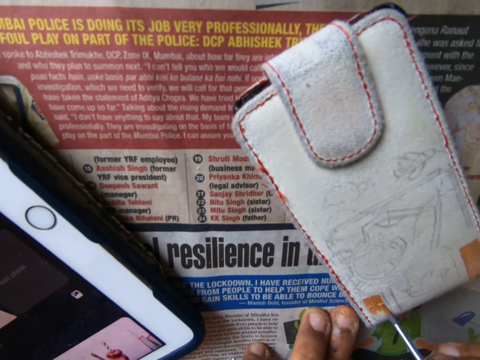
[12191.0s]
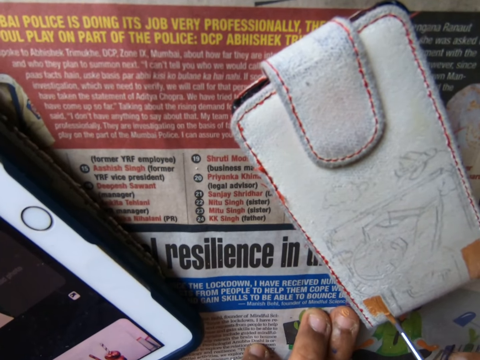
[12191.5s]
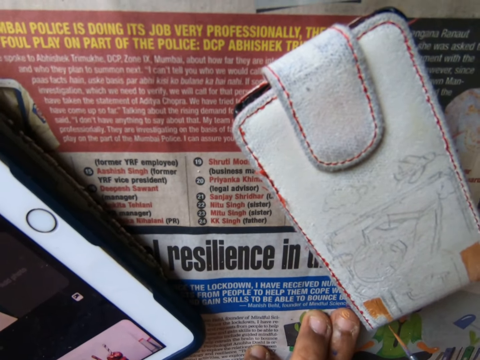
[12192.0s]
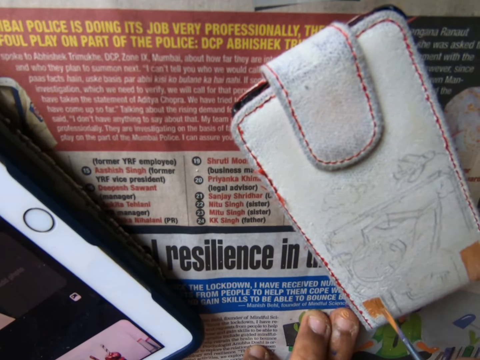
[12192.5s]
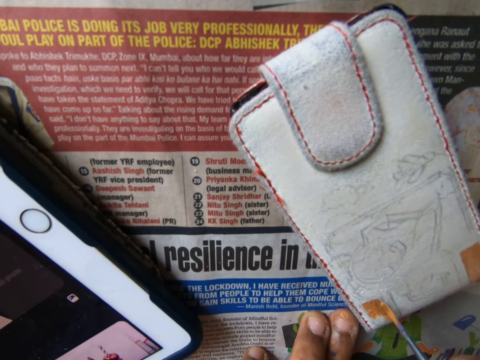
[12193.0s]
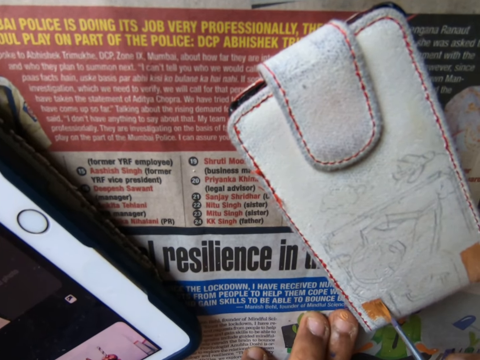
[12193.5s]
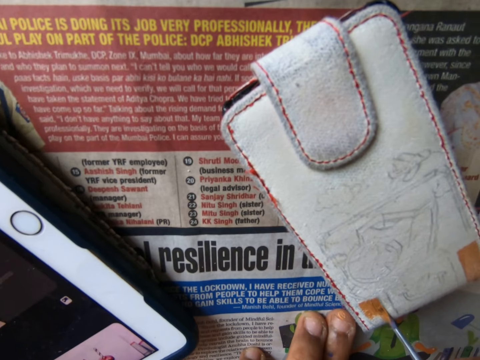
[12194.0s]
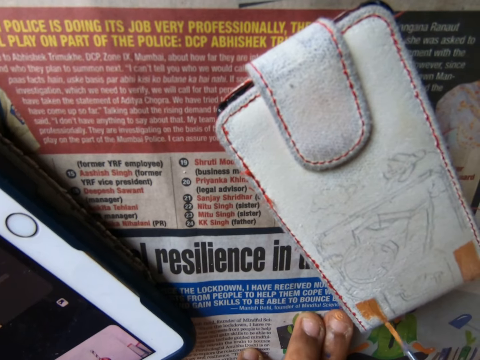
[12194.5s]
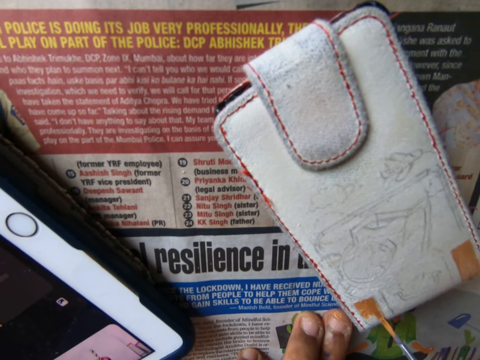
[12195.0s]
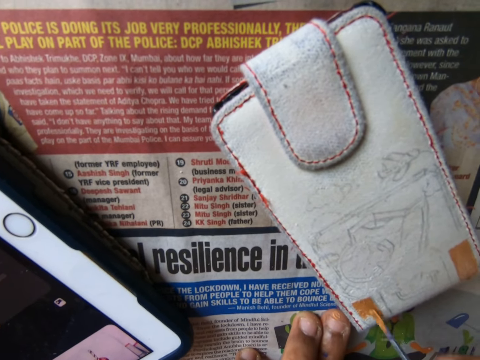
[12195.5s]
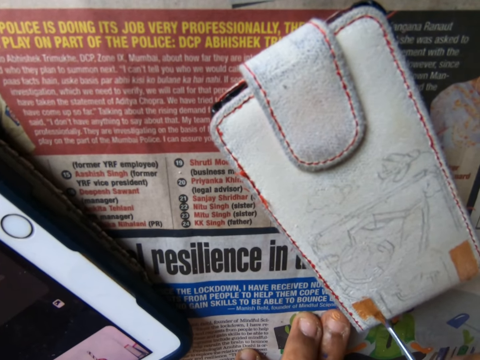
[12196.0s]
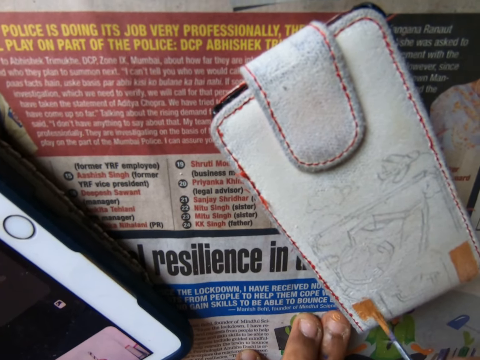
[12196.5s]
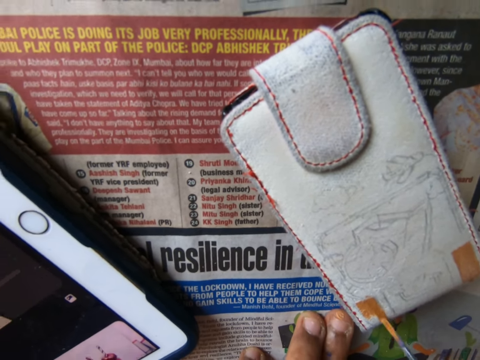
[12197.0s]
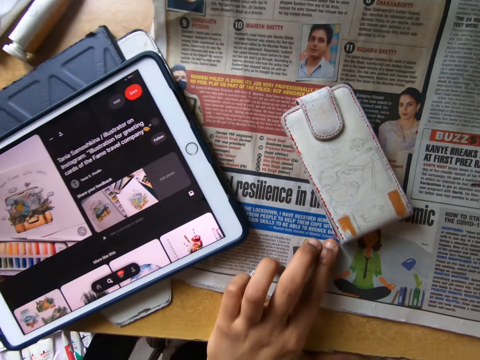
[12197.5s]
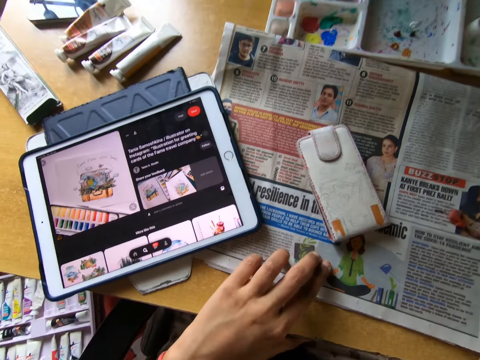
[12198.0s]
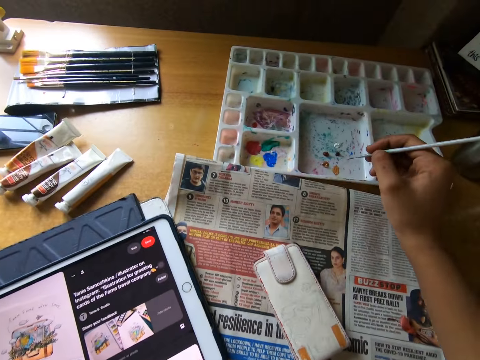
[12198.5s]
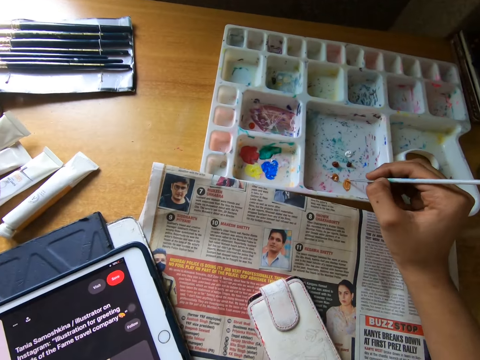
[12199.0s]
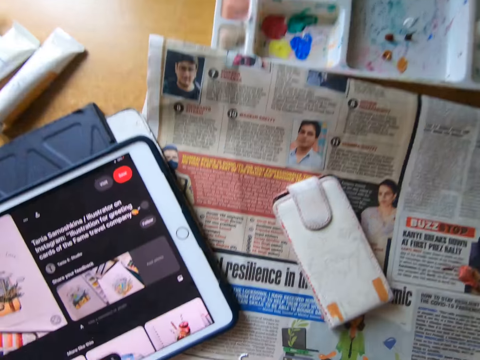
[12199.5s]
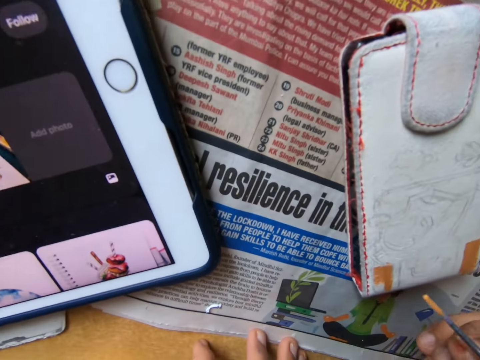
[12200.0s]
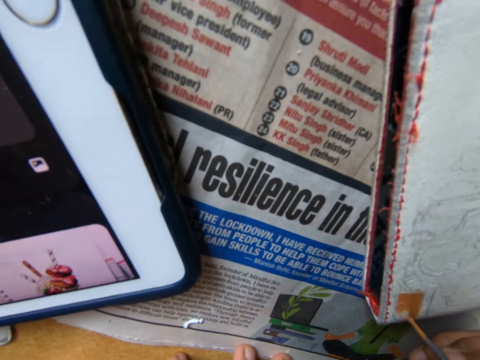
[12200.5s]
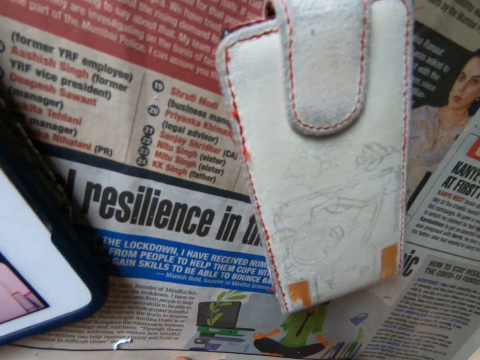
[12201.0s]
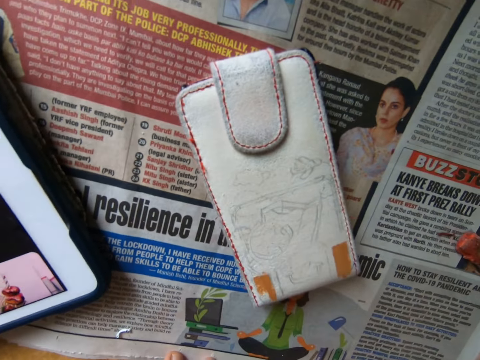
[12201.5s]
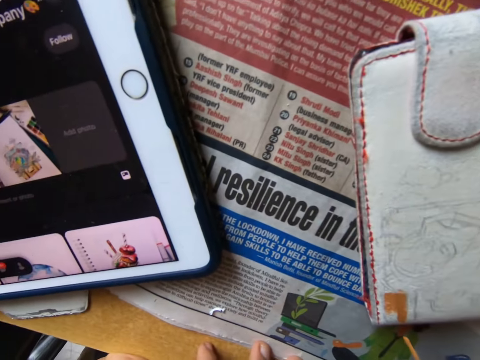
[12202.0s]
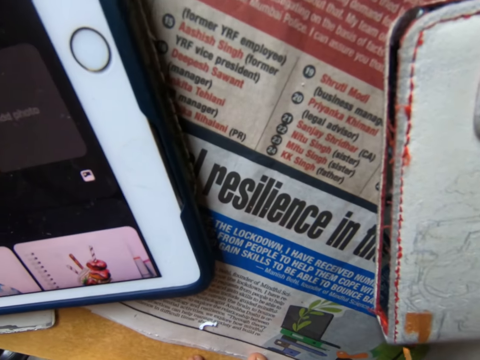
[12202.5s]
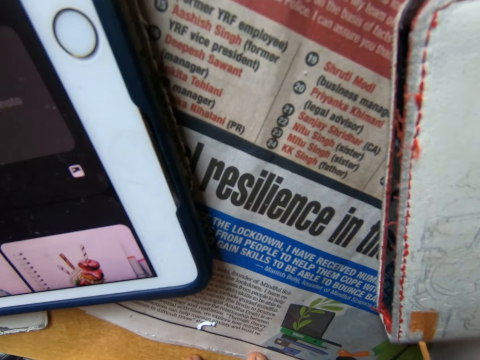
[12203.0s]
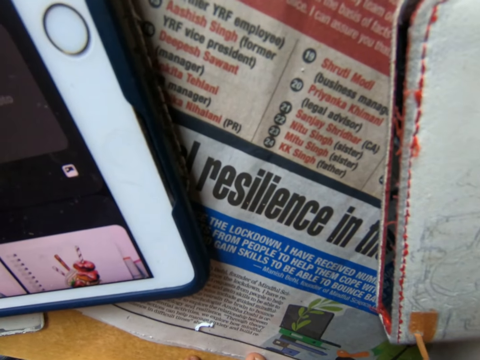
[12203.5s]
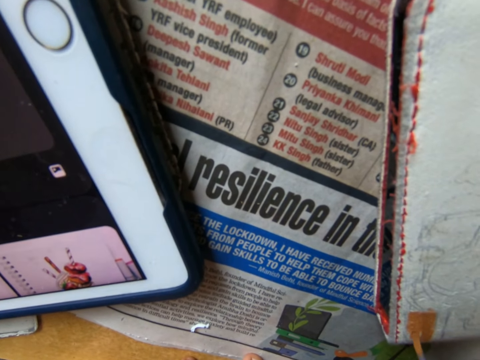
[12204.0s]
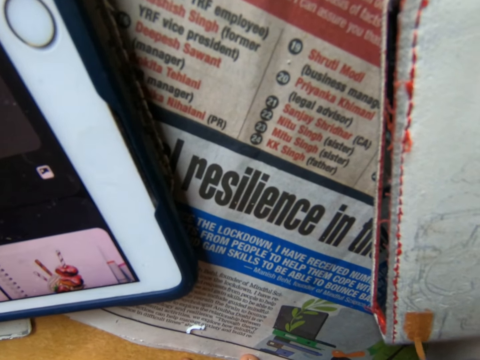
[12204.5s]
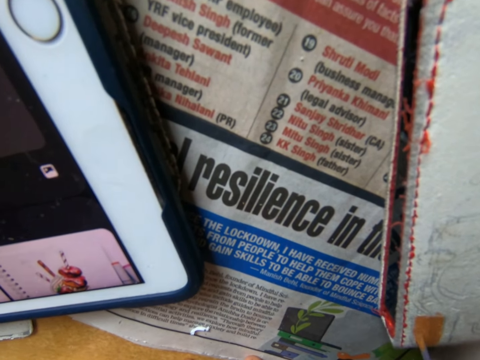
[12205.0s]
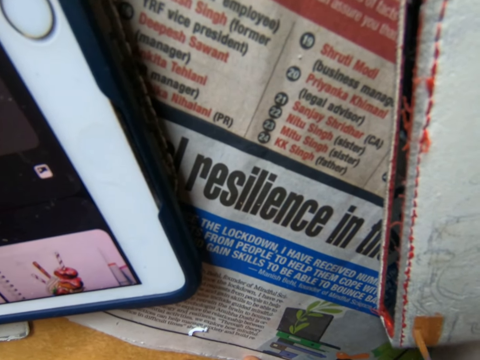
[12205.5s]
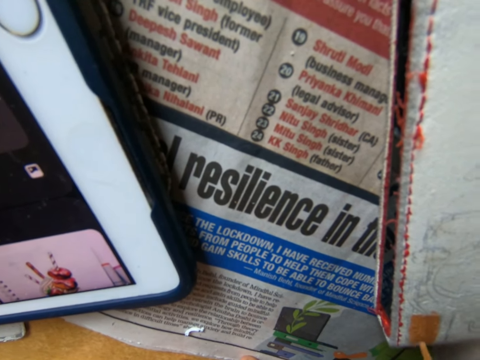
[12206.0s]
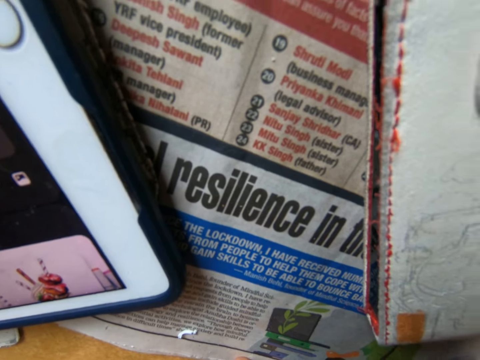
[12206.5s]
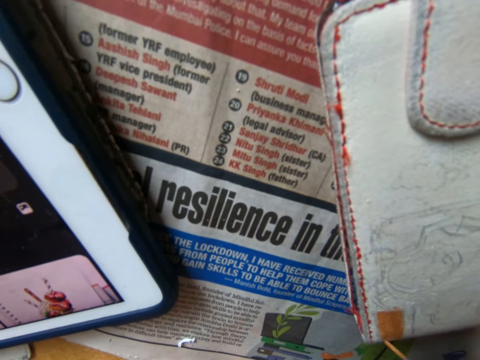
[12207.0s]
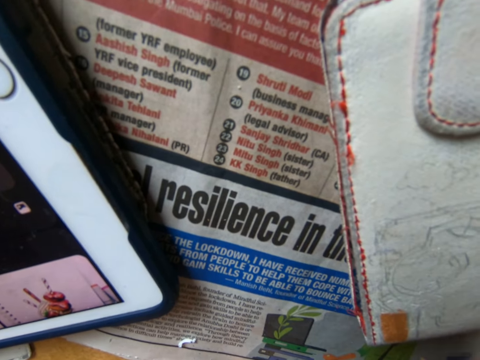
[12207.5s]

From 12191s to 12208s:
The camera wearer looks around. They dip the painting brush into the paint on the painting palette. They hold the paint brush close to something. They look at something. They paint the wallet on the table with the painting brush.

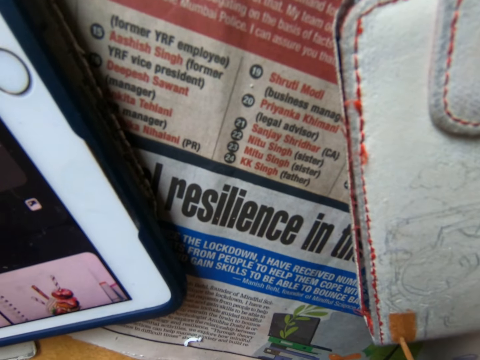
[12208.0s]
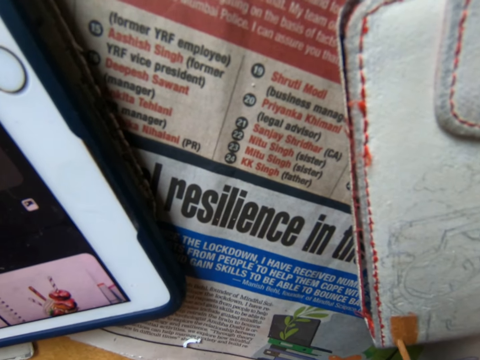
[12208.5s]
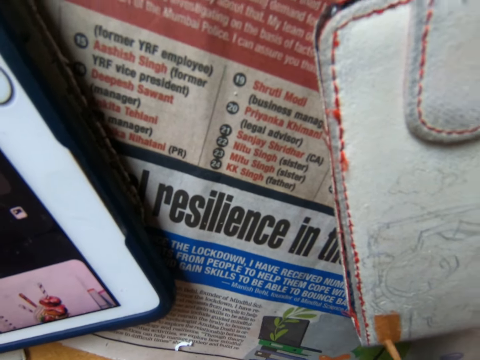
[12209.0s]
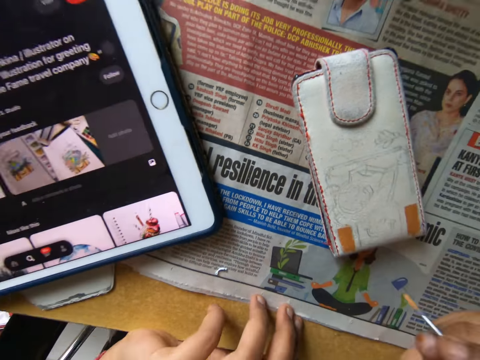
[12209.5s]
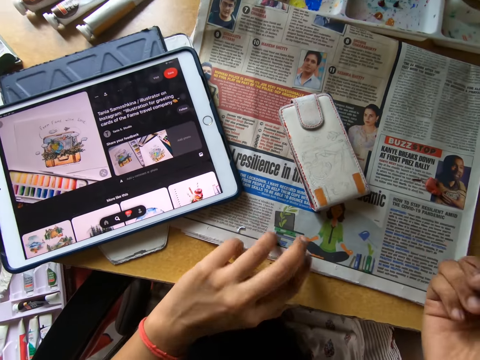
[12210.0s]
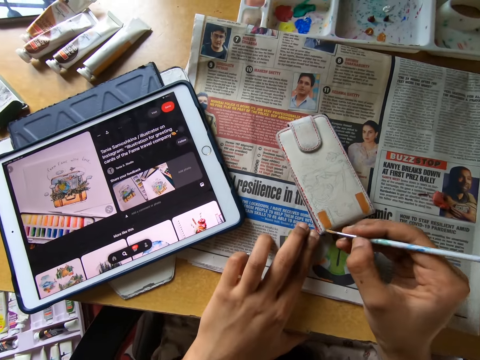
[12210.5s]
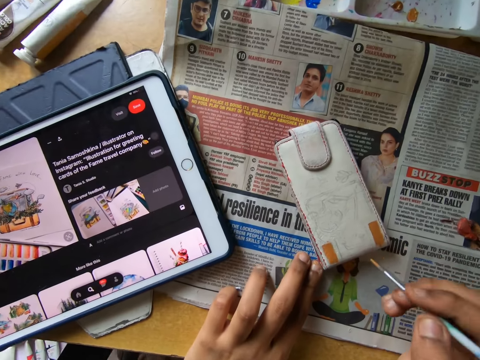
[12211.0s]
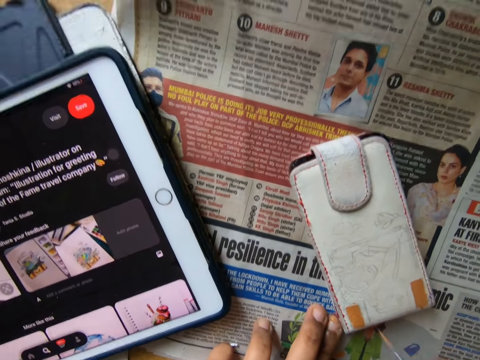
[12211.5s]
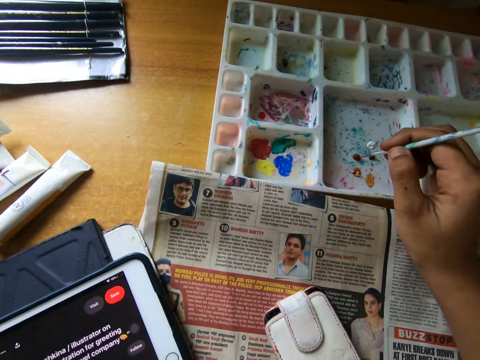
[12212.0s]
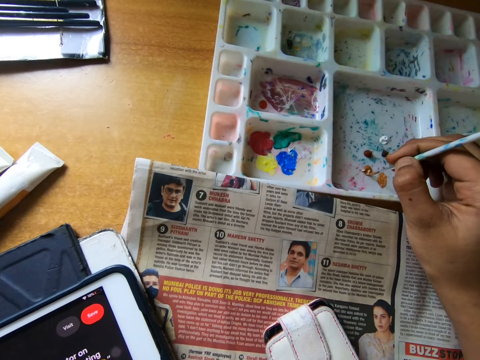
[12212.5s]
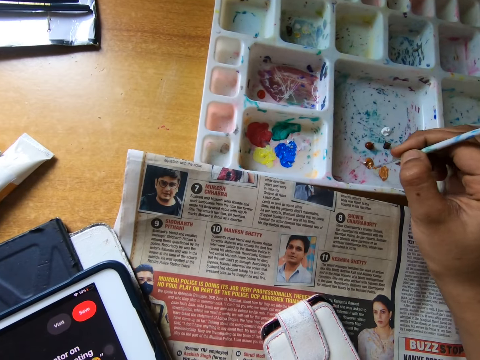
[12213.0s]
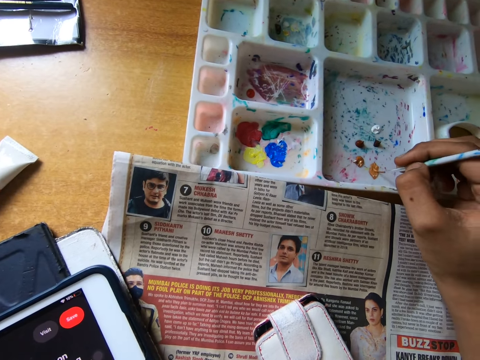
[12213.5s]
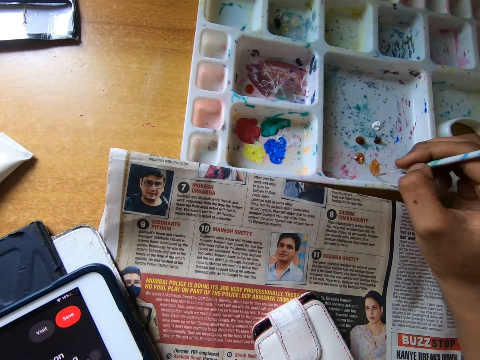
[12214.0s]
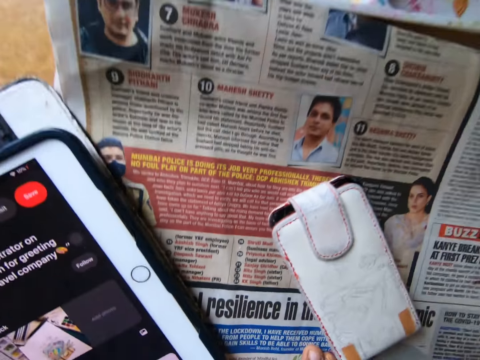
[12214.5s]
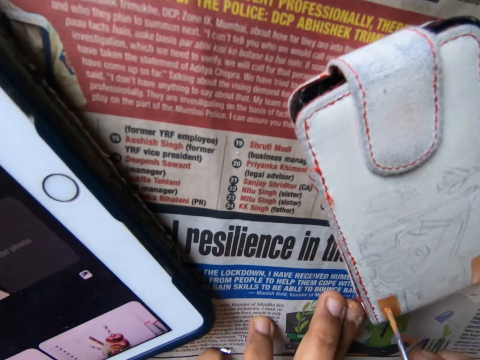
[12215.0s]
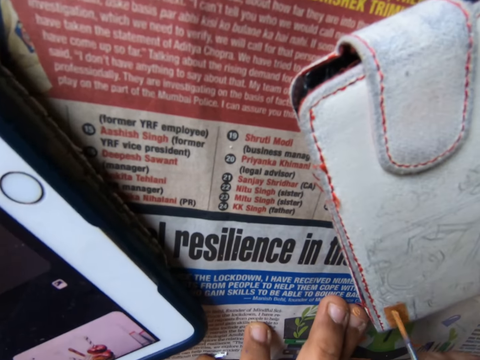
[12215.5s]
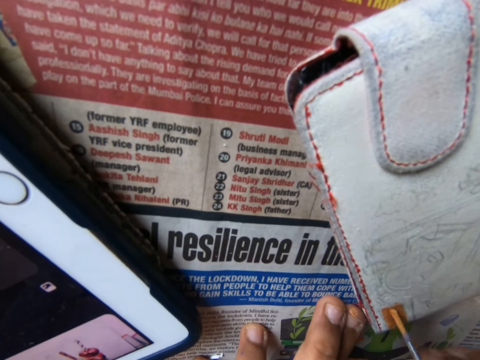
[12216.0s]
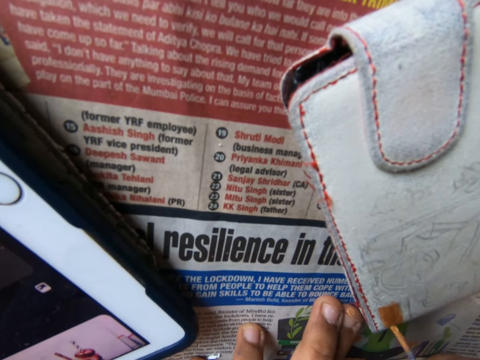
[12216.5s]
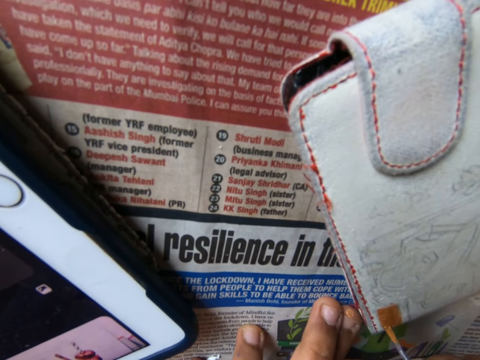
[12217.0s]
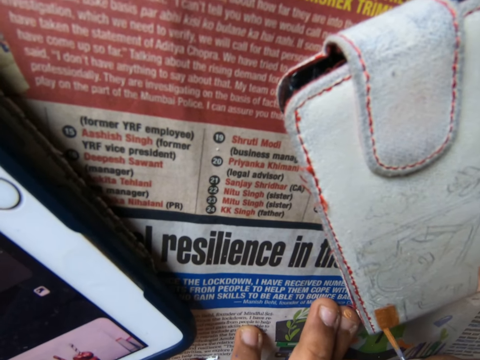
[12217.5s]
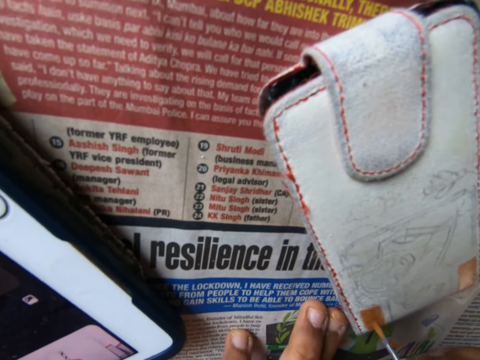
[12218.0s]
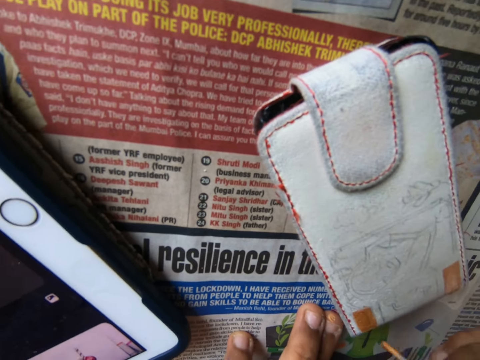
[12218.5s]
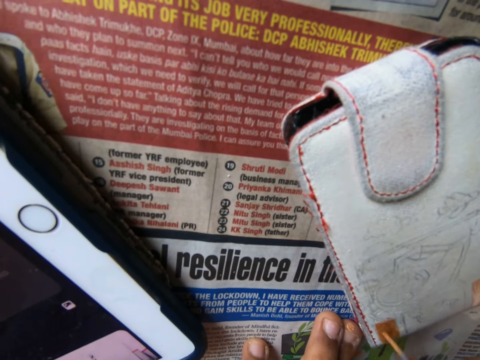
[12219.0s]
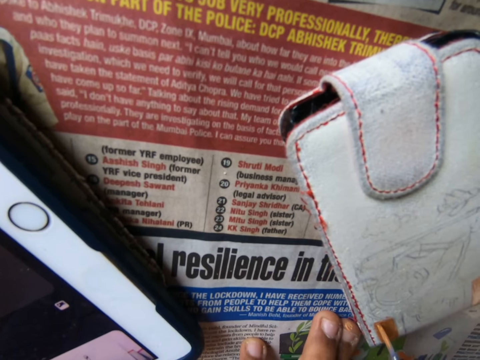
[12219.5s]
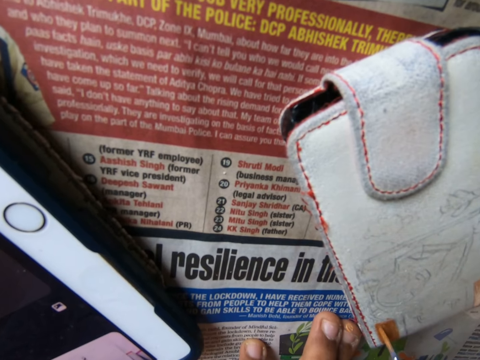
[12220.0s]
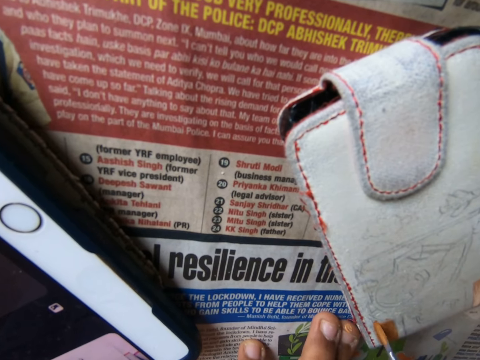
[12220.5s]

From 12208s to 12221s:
The camera wearer looks around. They move the paint brush close to something. They dip the painting brush into the paint on the painting pallet. They paint the wallet on the table with the painting brush.
